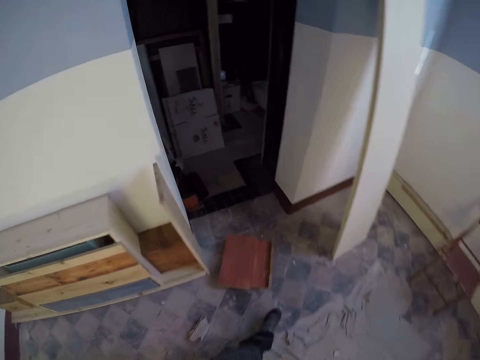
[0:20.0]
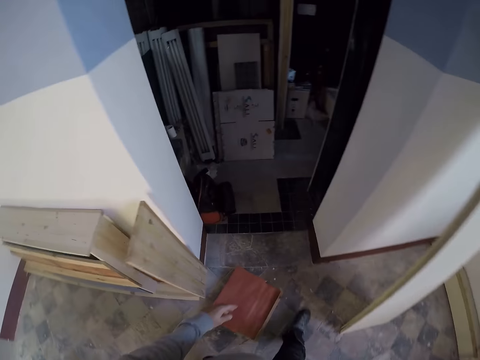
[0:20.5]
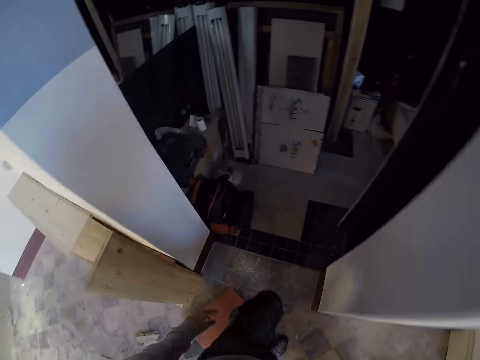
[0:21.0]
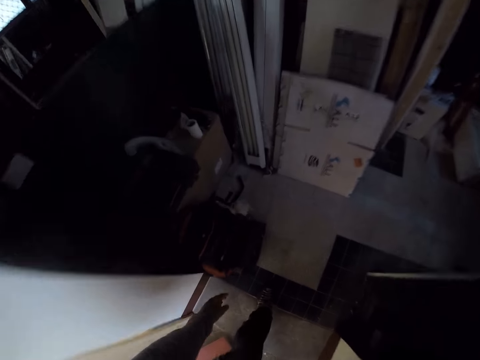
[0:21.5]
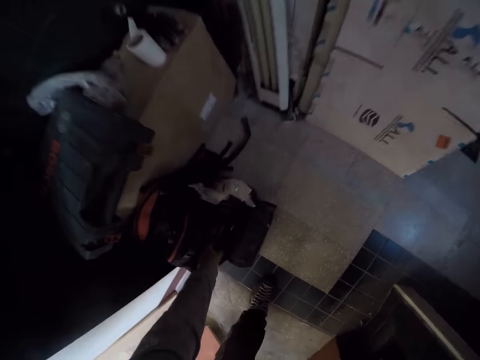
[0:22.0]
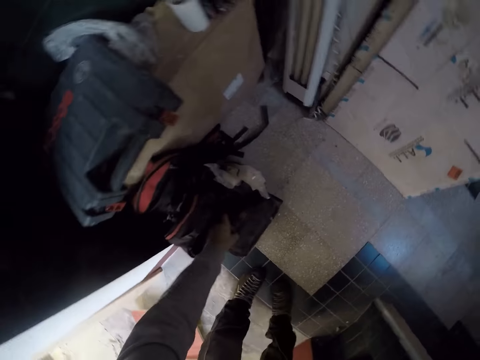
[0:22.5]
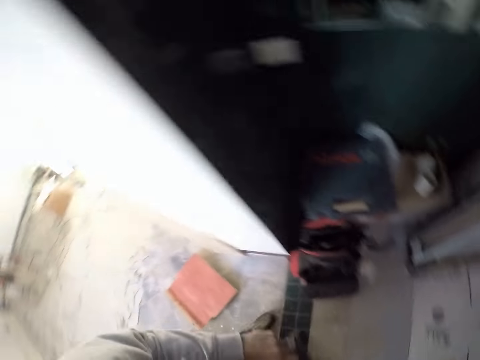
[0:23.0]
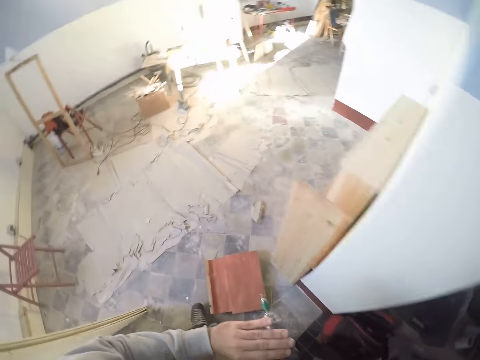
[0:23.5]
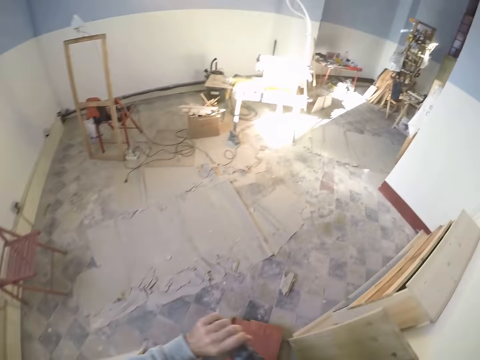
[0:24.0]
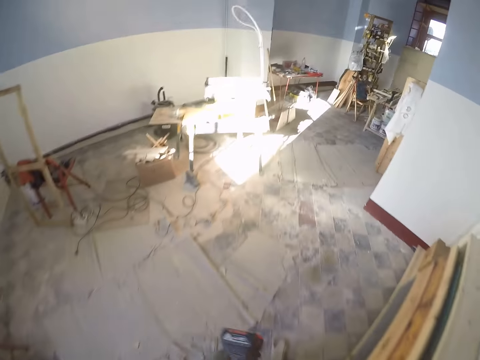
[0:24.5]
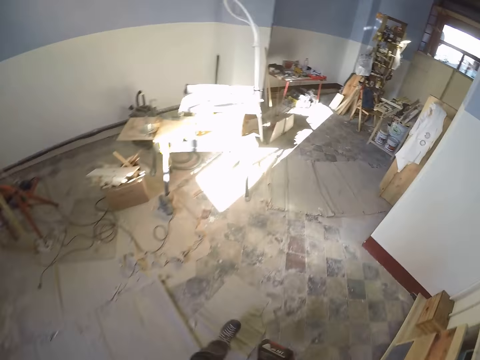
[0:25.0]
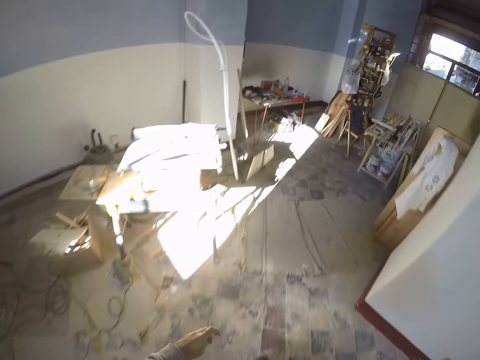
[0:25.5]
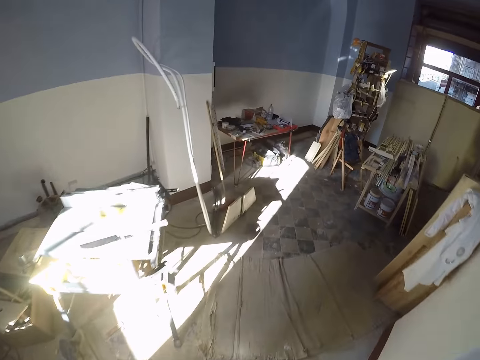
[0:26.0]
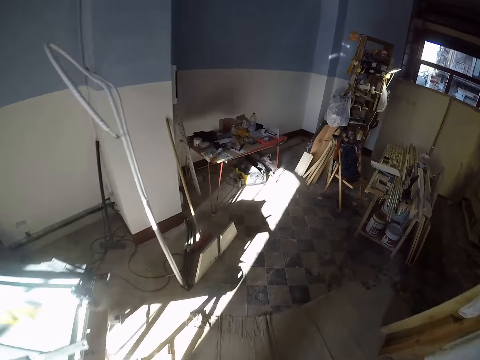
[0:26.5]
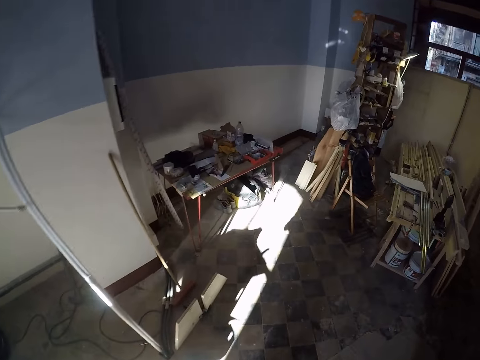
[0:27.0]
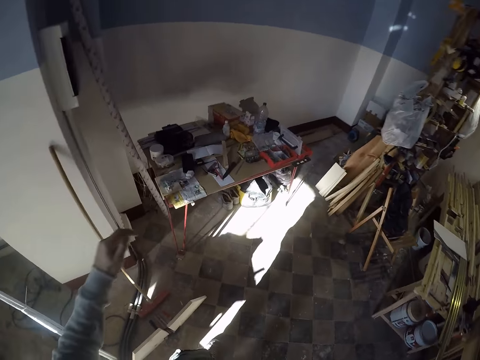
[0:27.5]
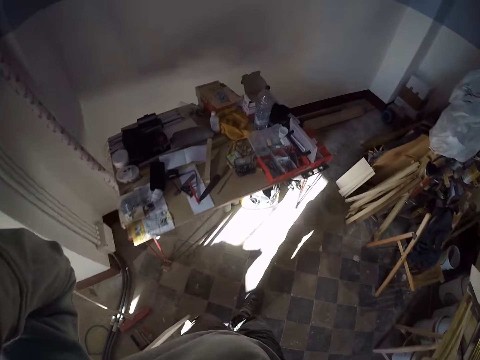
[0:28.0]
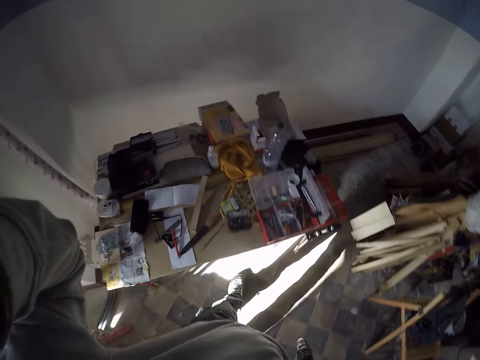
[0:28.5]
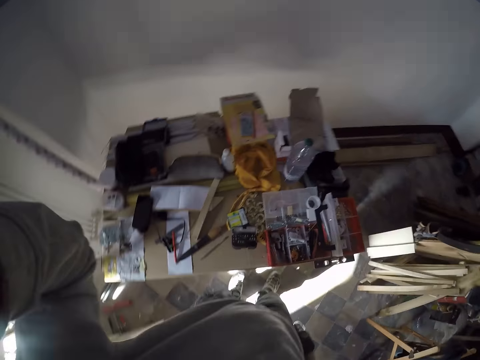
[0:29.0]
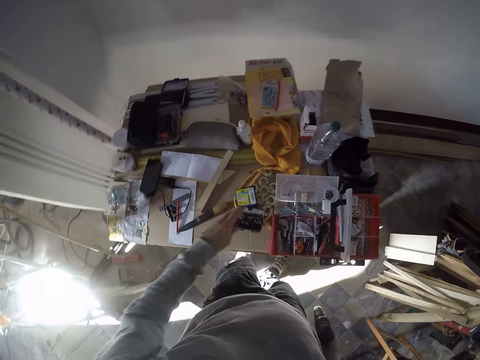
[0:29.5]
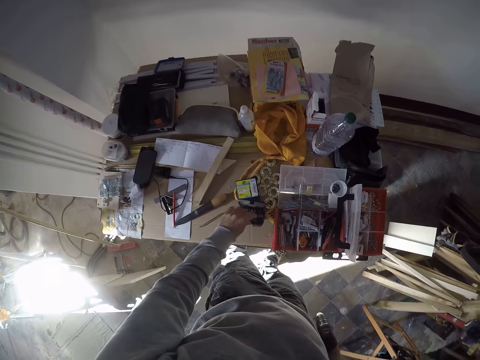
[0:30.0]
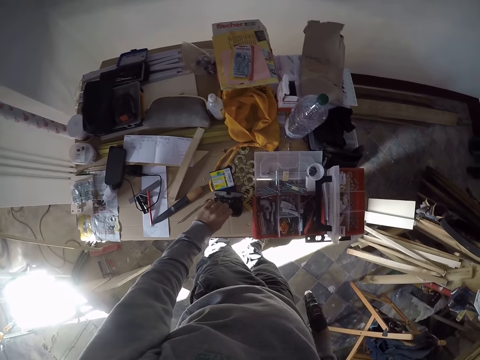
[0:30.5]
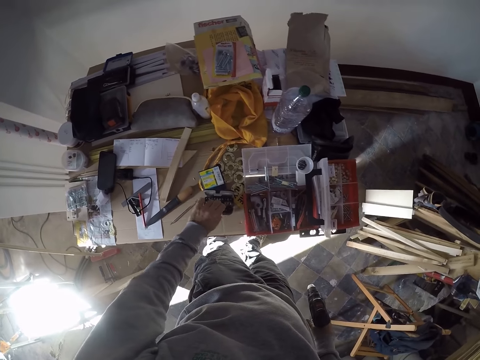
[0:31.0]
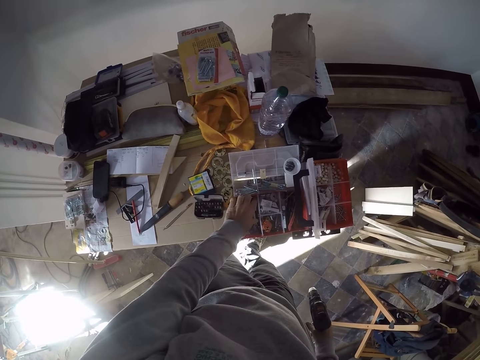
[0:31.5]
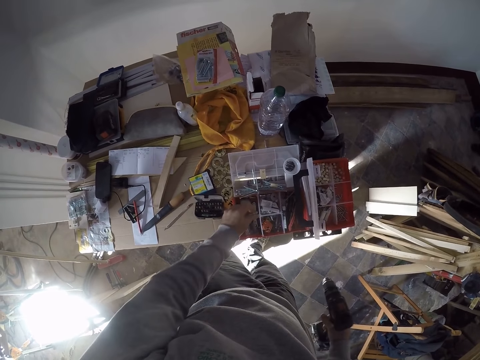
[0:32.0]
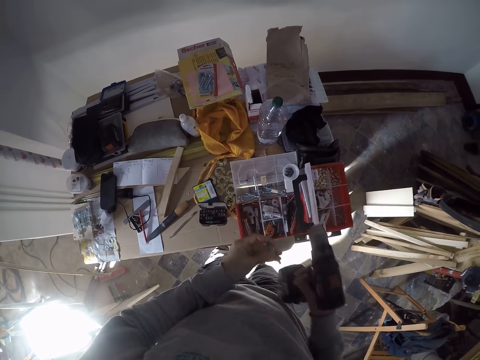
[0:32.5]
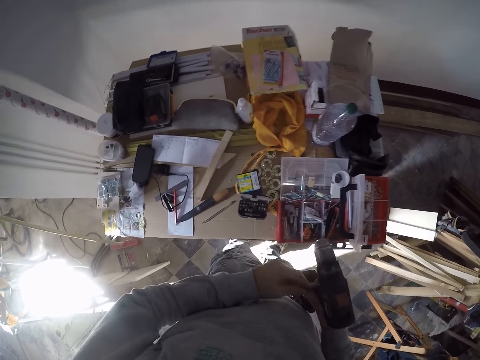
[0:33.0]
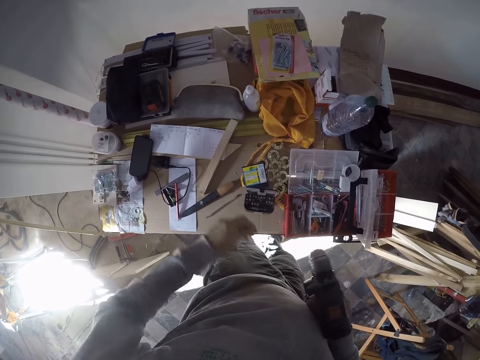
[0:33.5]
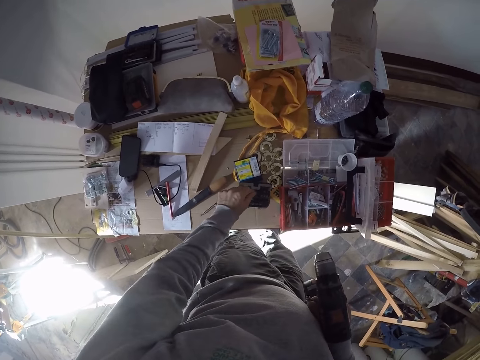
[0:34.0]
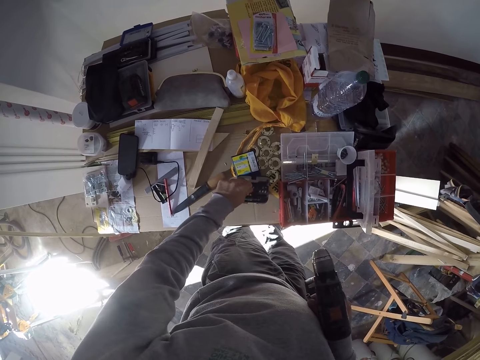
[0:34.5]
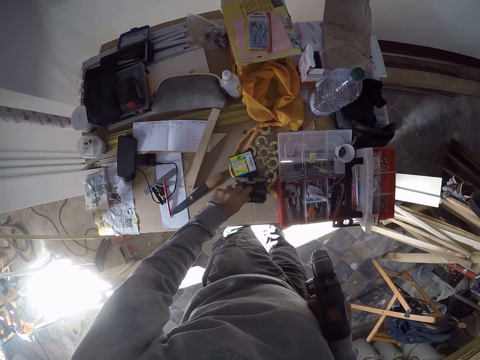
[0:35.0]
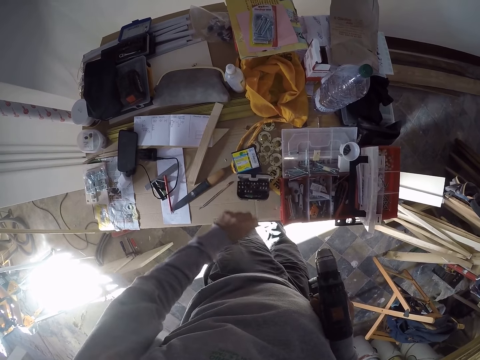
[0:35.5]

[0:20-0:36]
The camera wearer picks up the drilling machine with his left hand. He holds the drilling machine in both hands. He walks towards a workshop table. He touches his head with his right hand. He adjusts the camera. He touches a small toolkit on the workshop table. He picks up a drilling bit or drill bit from a large toolkit on the workshop table with his left hand. He fixes the drilling bit in his left hand into the drilling machine in his right hand. He touches the small toolkit on the workshop table with his left hand. He puts back the drill bit and picks up a drill bit.

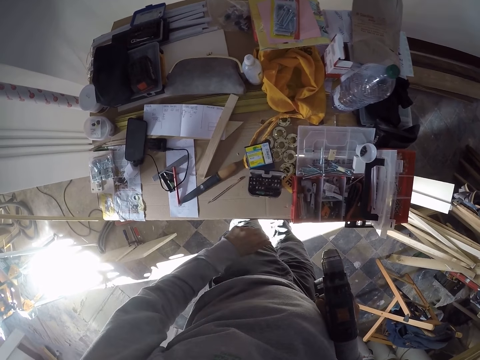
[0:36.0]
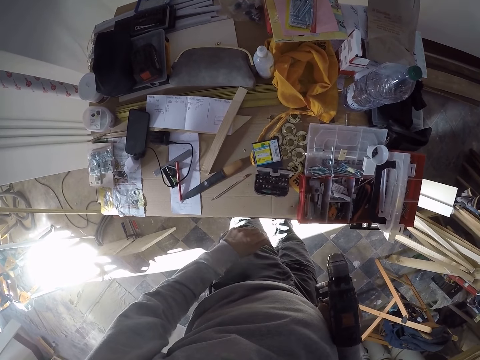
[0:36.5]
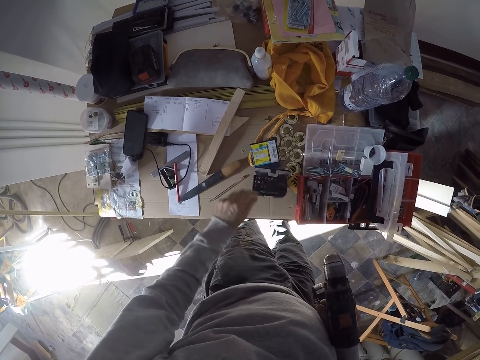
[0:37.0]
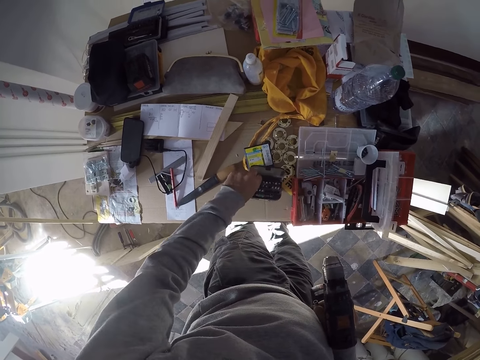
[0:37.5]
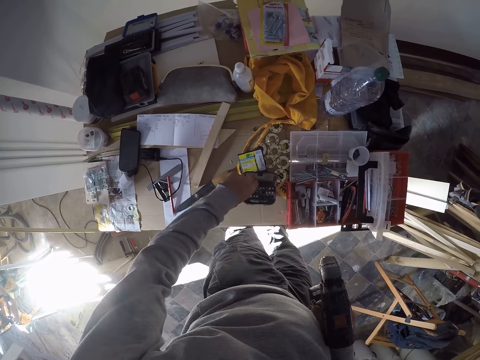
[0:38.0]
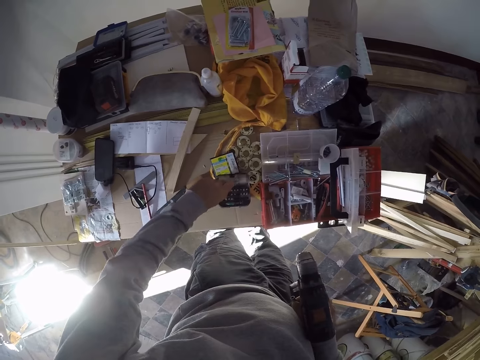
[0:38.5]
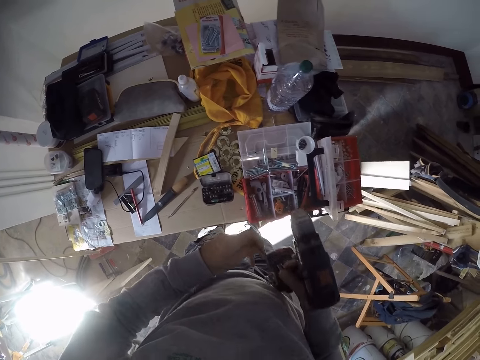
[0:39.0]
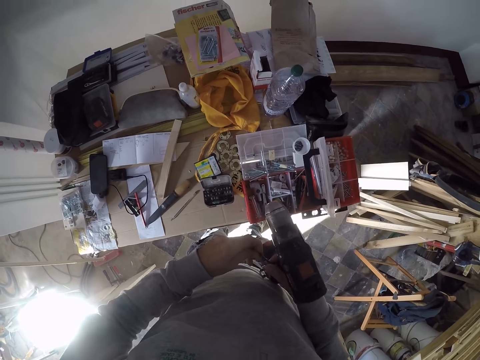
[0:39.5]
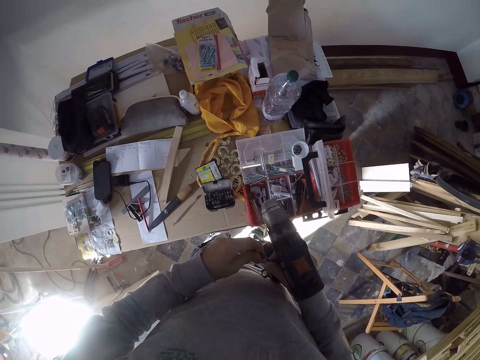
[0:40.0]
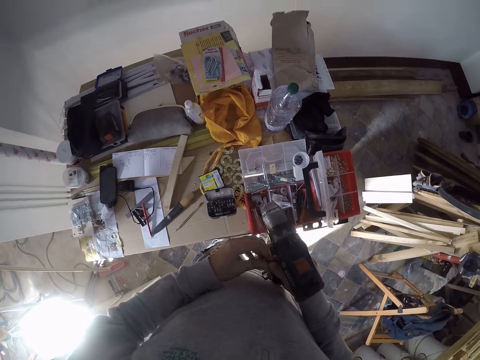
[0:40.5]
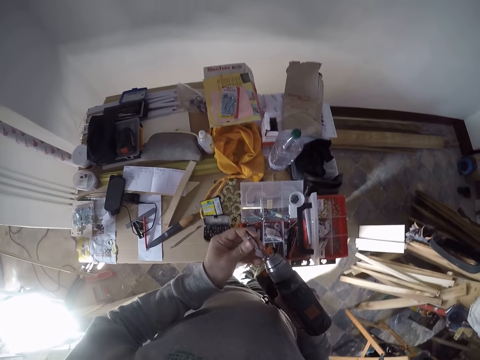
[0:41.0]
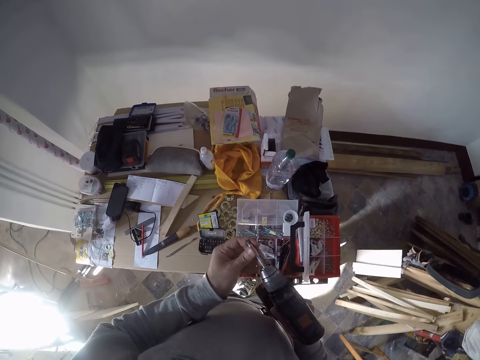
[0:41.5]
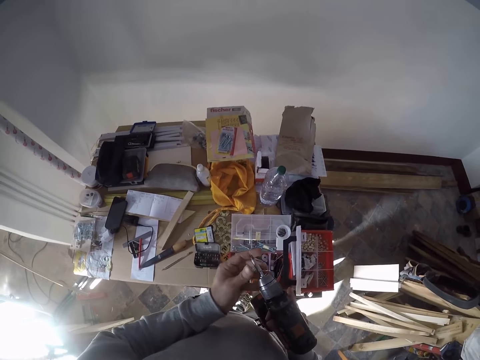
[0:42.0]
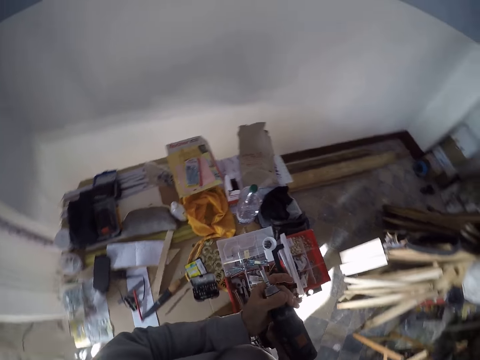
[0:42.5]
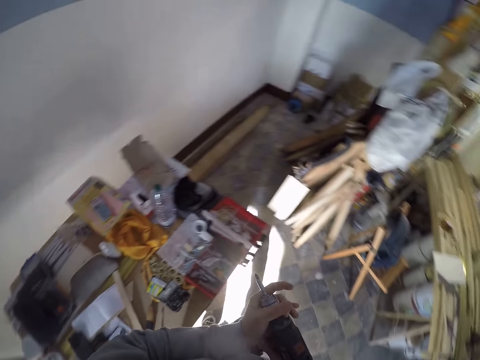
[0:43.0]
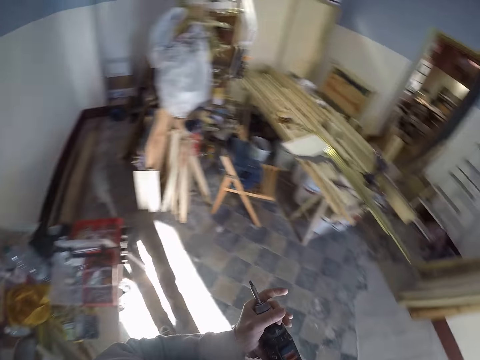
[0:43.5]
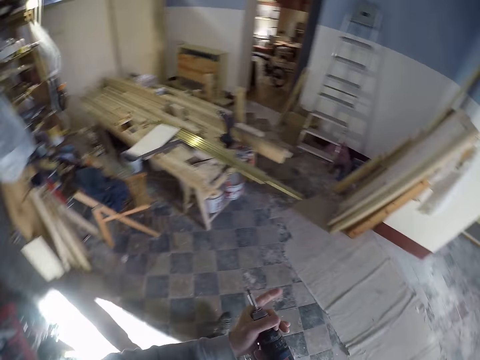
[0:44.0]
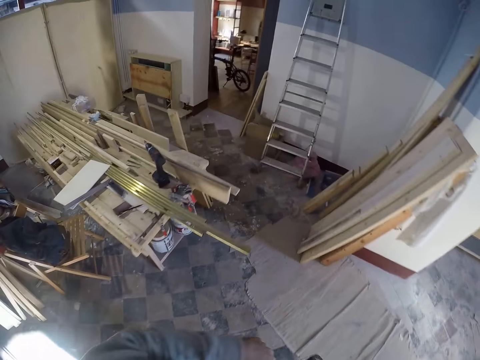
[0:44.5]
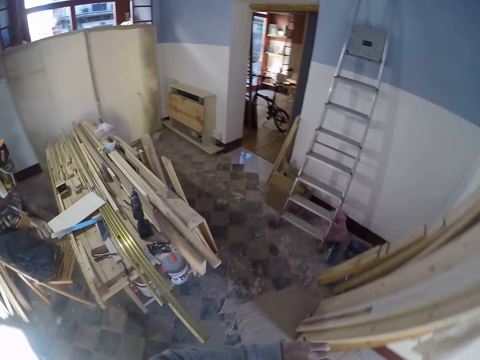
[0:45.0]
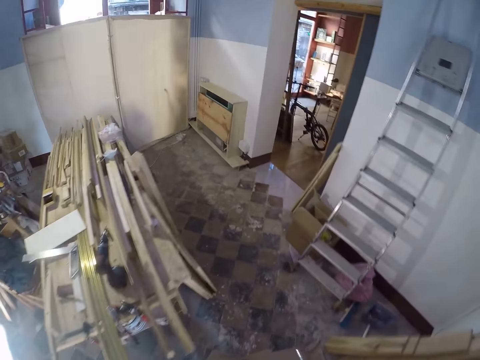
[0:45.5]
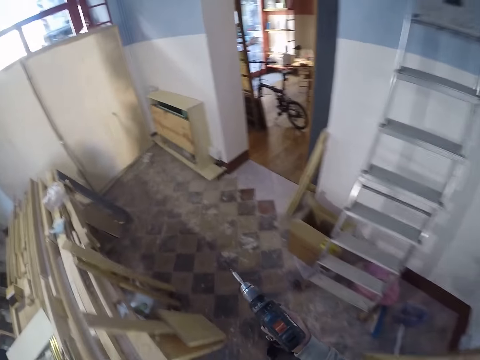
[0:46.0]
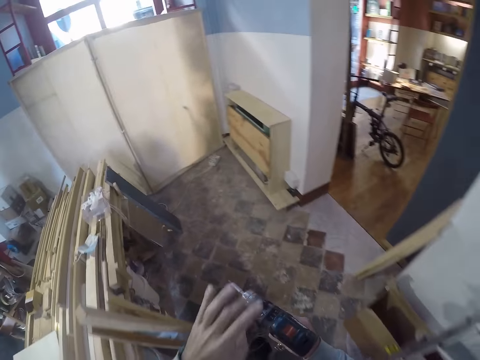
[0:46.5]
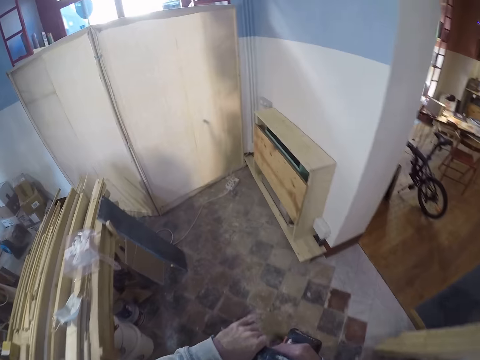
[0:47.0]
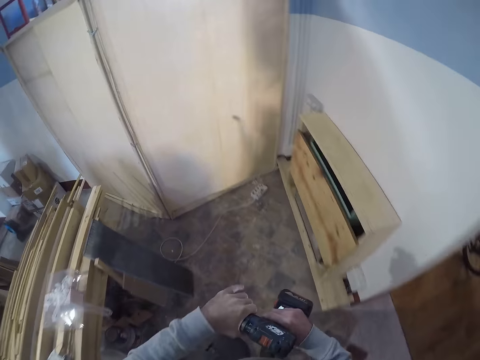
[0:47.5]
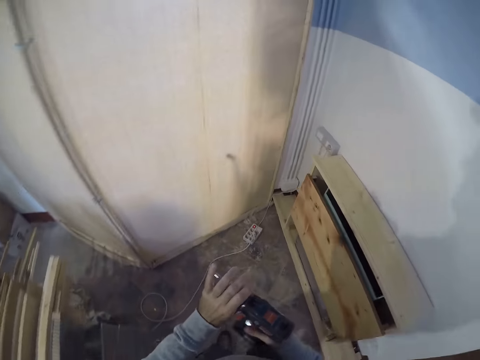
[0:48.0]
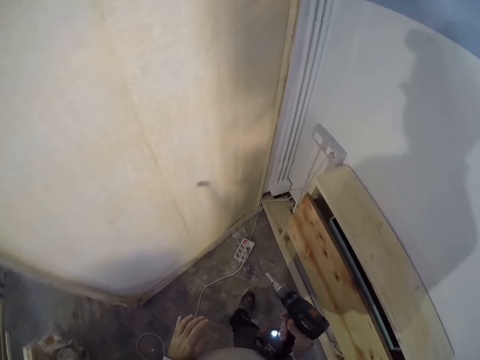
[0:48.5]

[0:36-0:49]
The camera wearer picks up a drilling bit from the small toolkit using his left hand. He fixes the drilling bit in his left hand into the drilling machine in his right hand. He walks towards a cupboard in the workshop. He screws the head of the drilling machine with his left hand.
